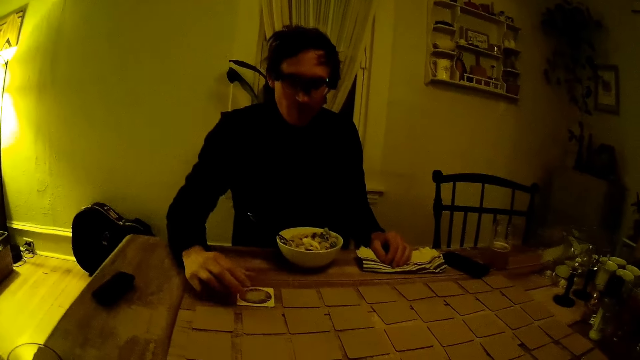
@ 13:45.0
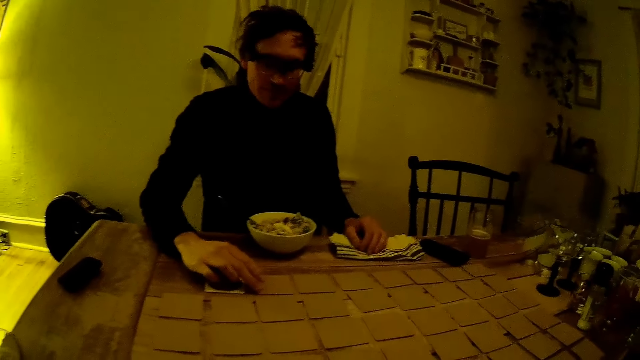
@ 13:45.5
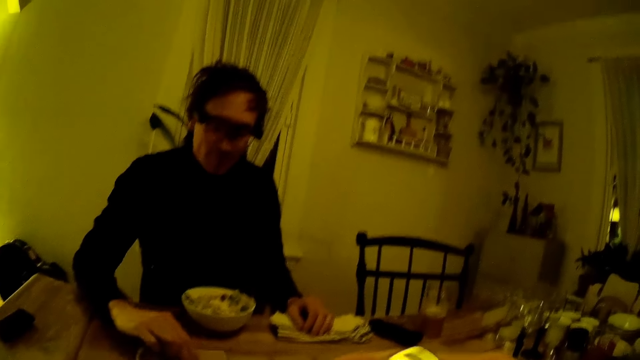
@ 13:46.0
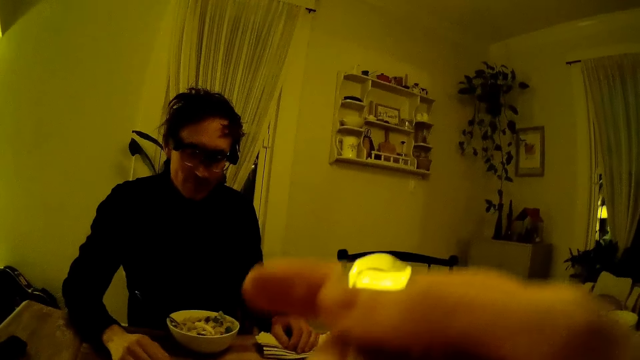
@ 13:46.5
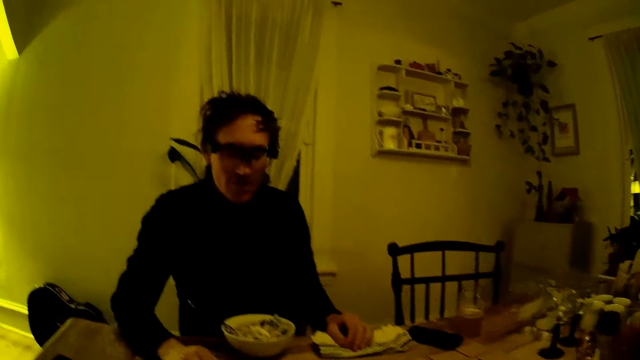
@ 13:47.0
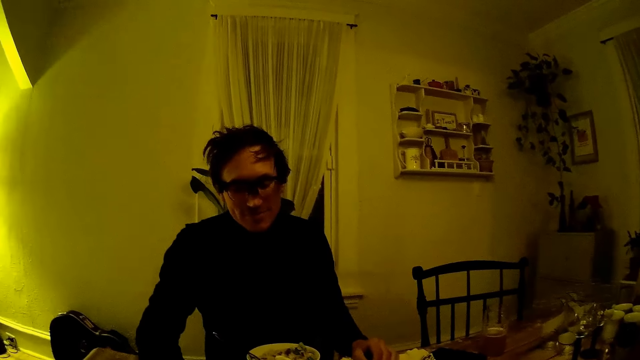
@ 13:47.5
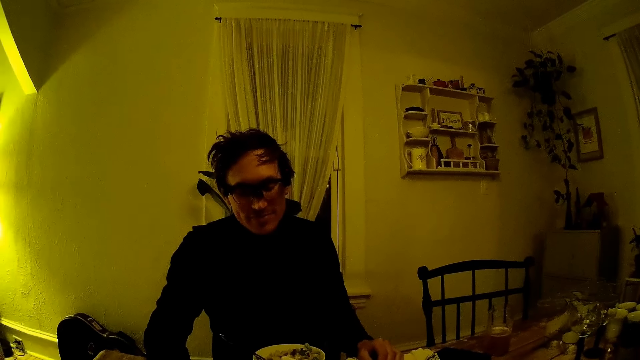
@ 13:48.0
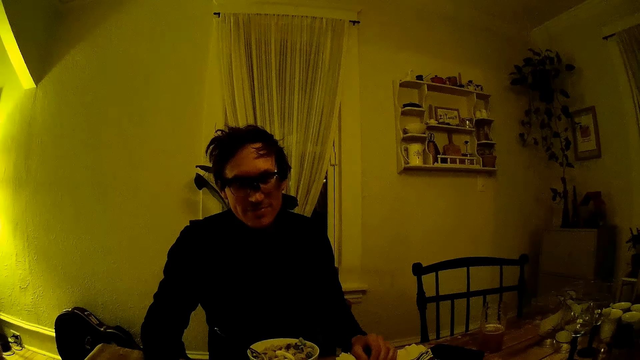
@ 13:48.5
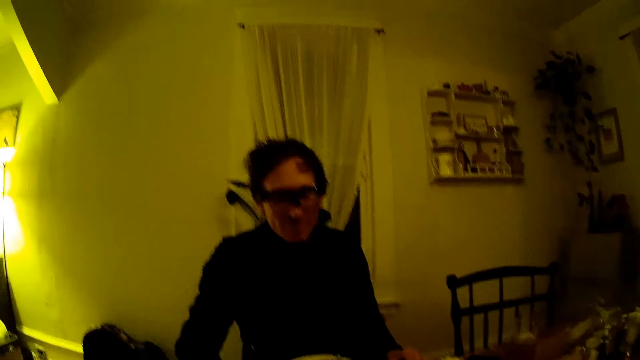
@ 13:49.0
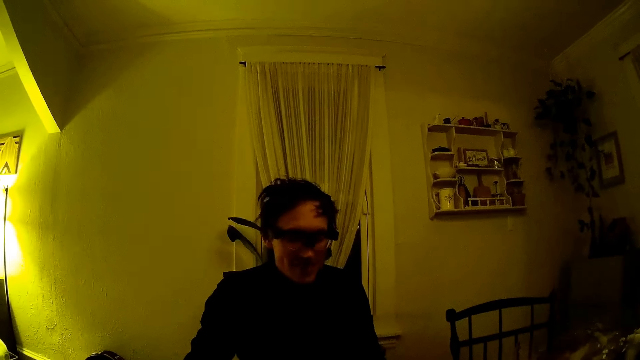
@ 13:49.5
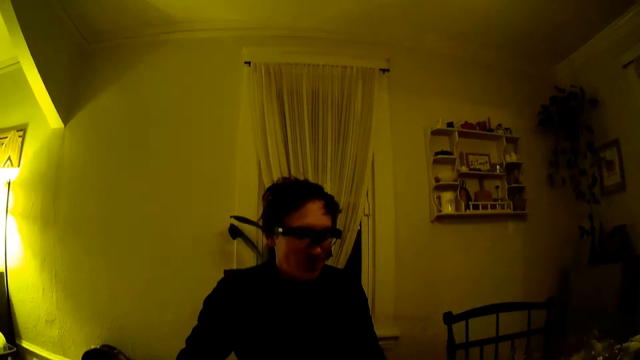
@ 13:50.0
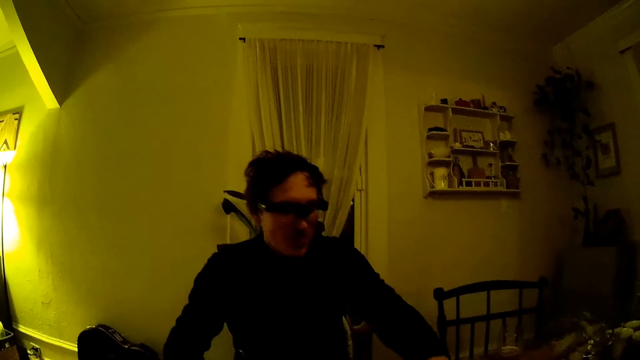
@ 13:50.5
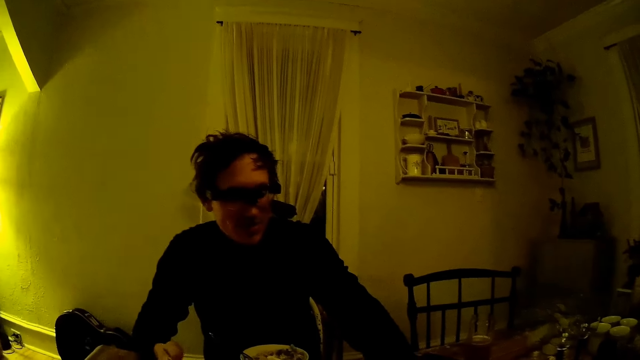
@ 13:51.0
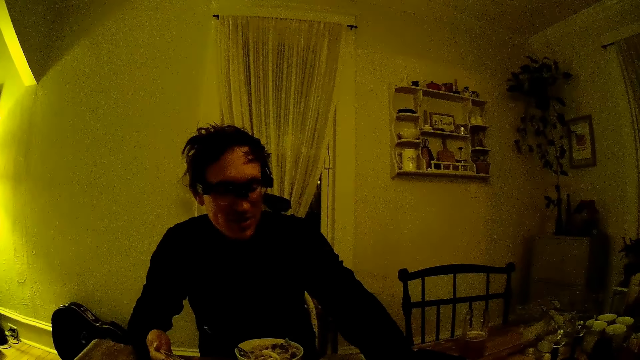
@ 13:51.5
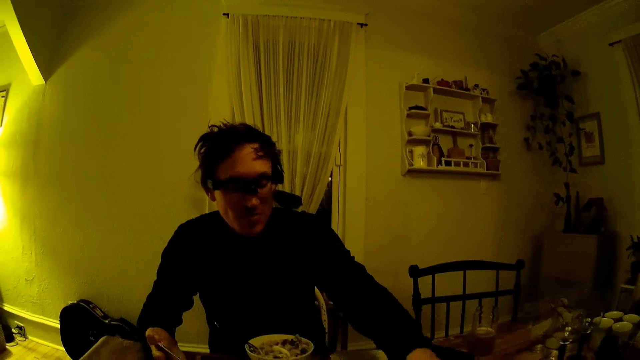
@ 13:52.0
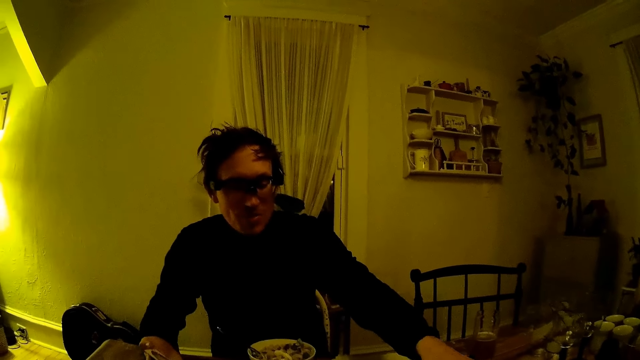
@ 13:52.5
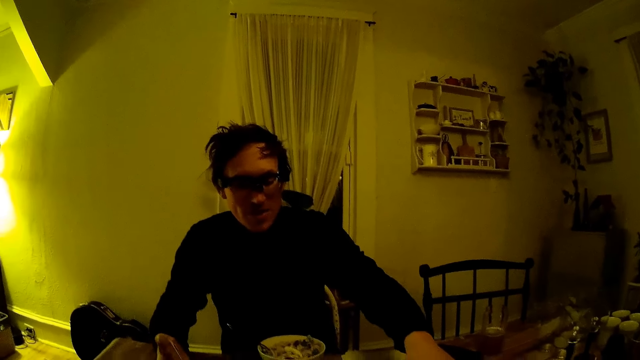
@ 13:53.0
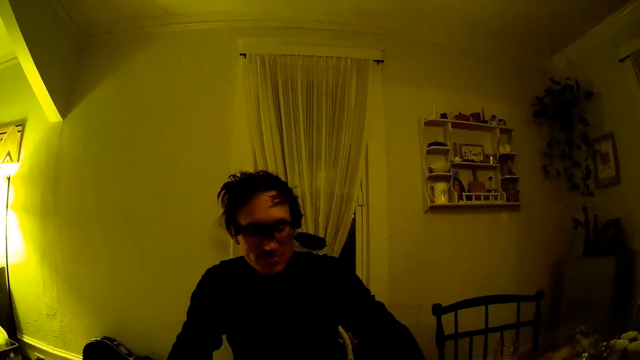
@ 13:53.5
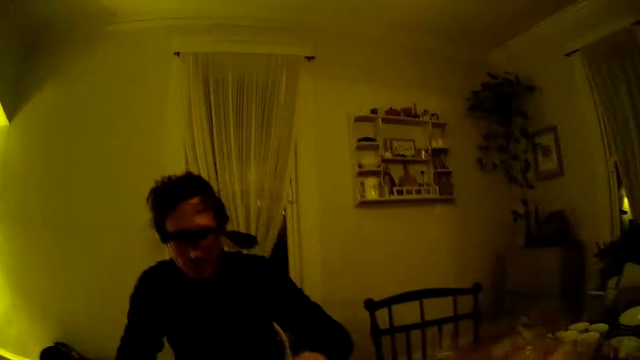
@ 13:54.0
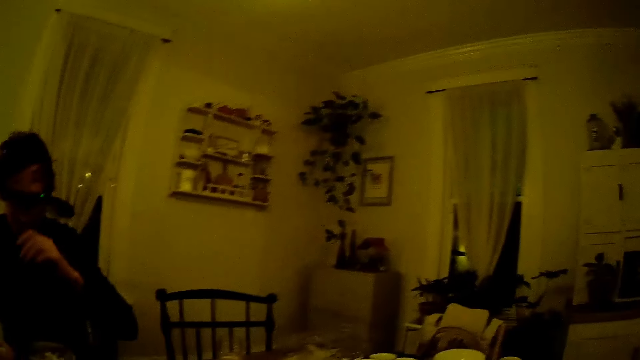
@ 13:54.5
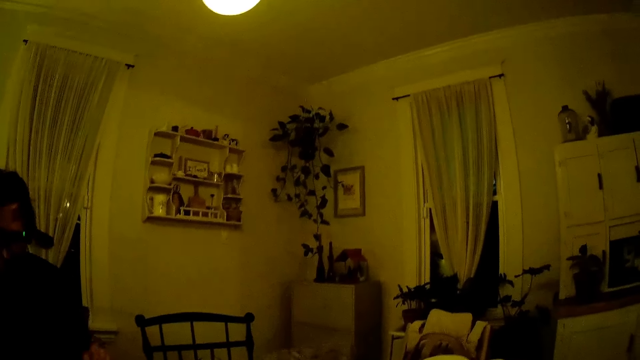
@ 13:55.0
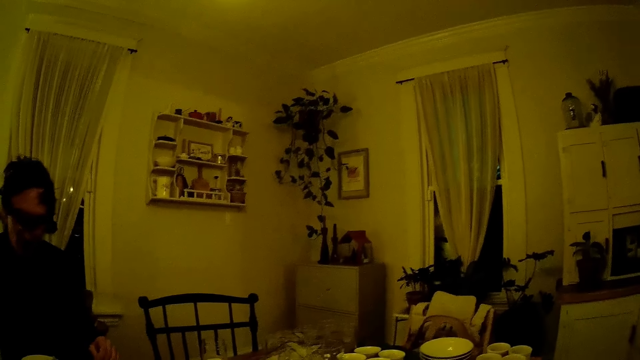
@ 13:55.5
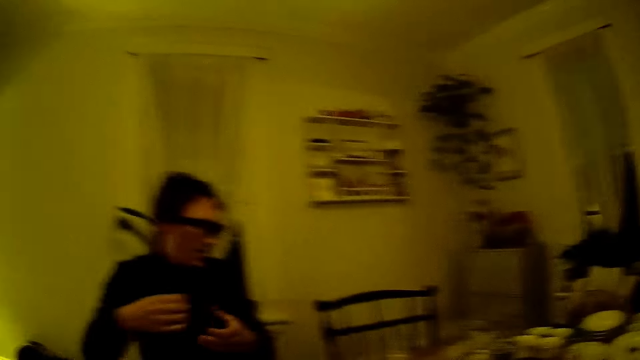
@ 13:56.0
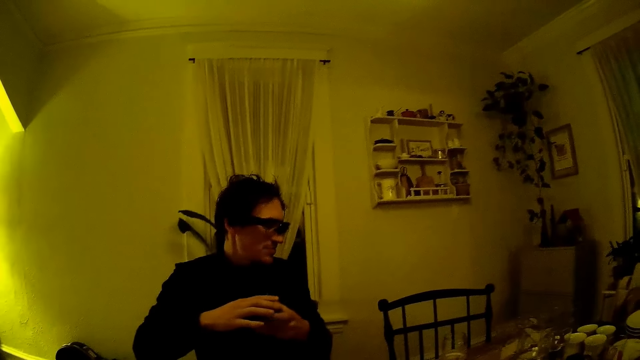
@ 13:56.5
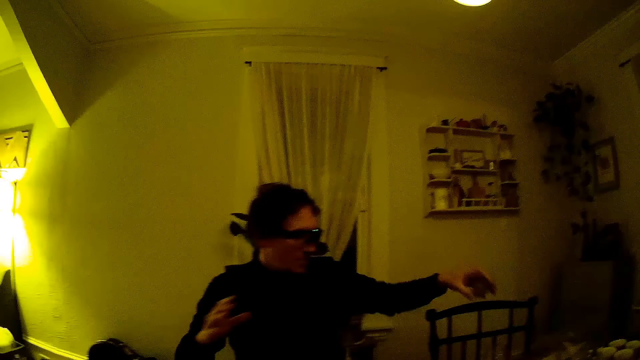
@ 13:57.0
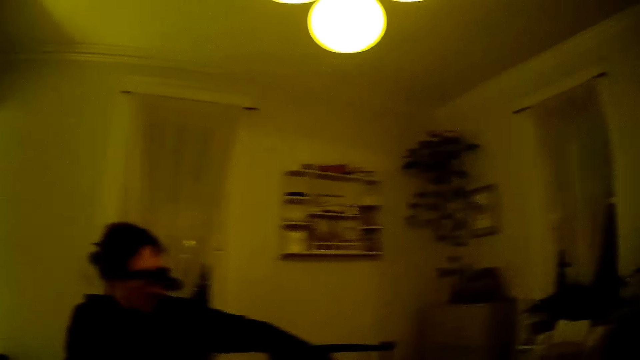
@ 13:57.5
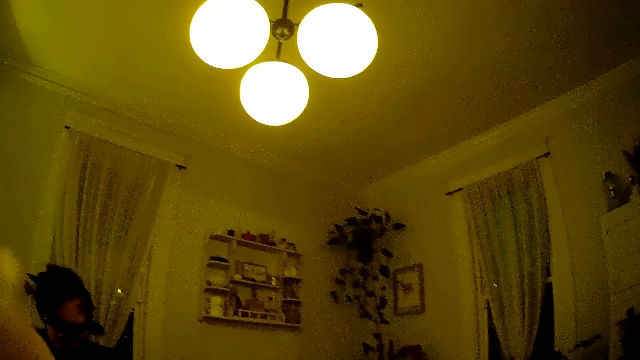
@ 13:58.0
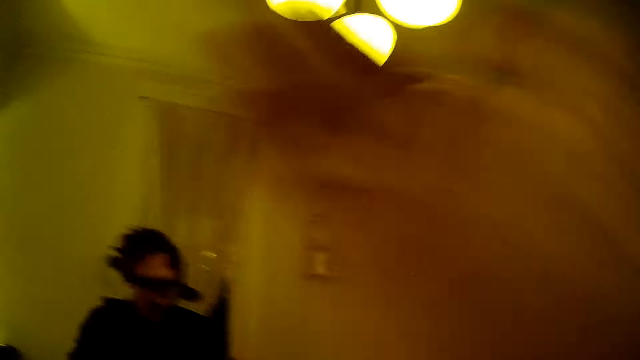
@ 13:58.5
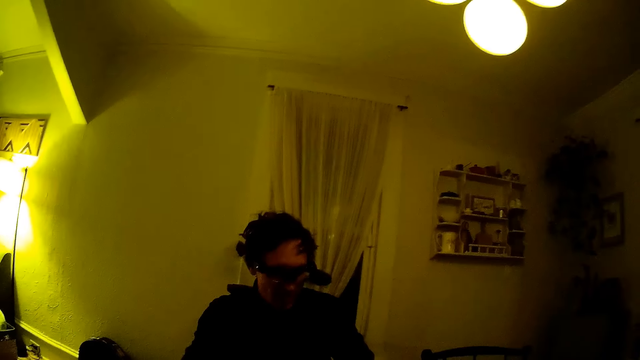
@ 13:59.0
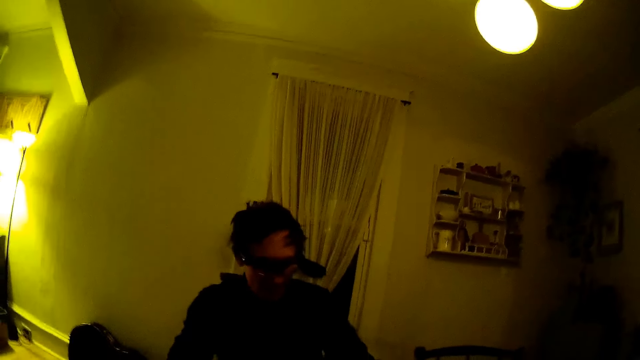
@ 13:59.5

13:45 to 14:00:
The man opens a card on the table with his right hand. The camera wearer lifts a spoon with her right hand. She eats the food with the spoon. The man speaks to the camera wearer and touches the table. The camera wearer speaks to the man. The man touches his face, picks up something, passes the card from his right hand to his left hand, and feeds the dog. The camera wearer moves a hand.

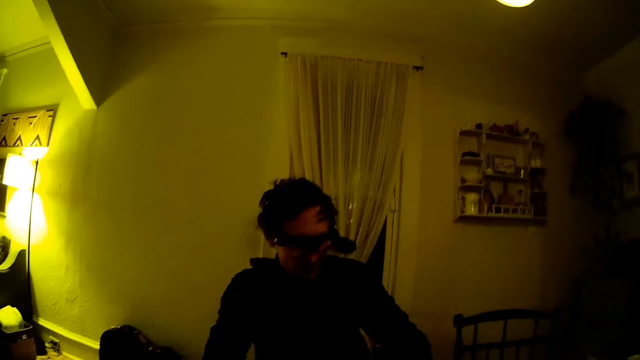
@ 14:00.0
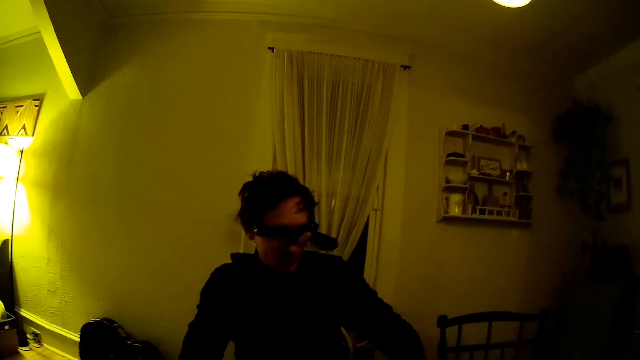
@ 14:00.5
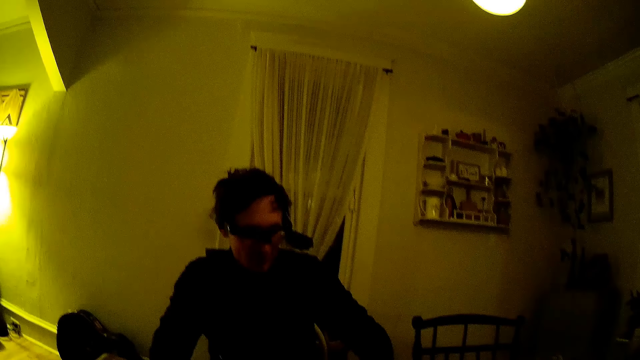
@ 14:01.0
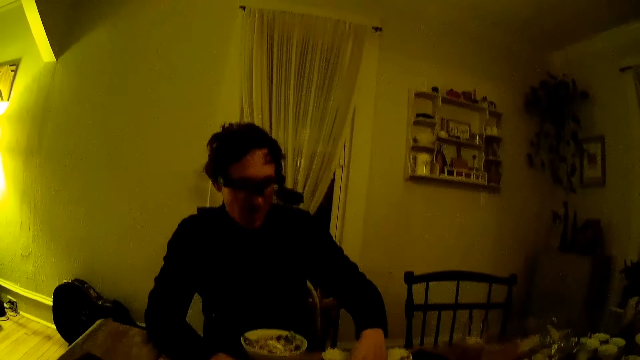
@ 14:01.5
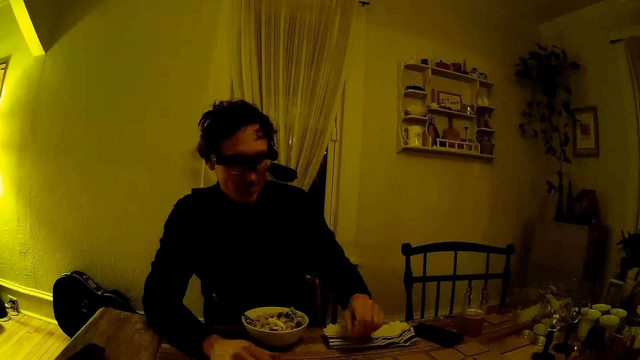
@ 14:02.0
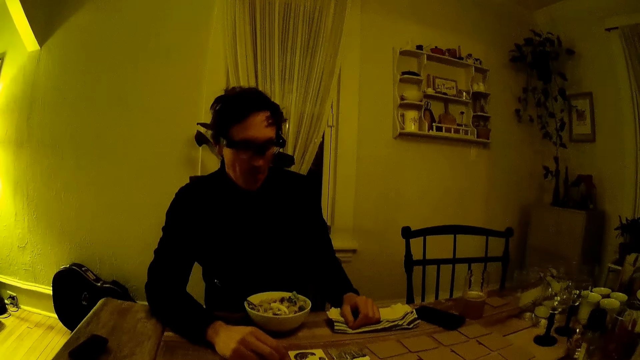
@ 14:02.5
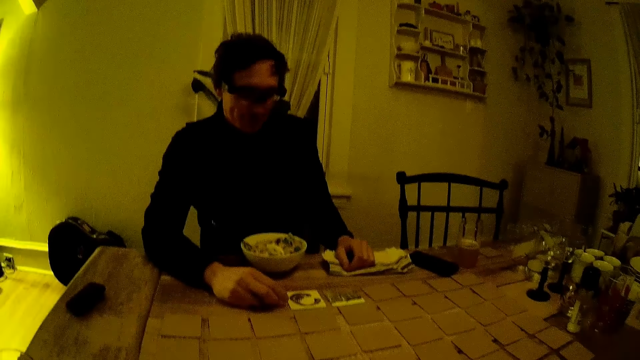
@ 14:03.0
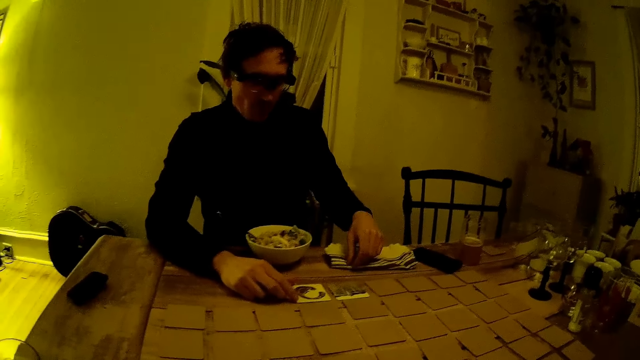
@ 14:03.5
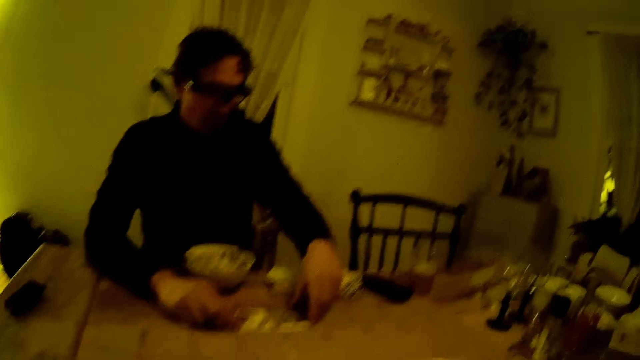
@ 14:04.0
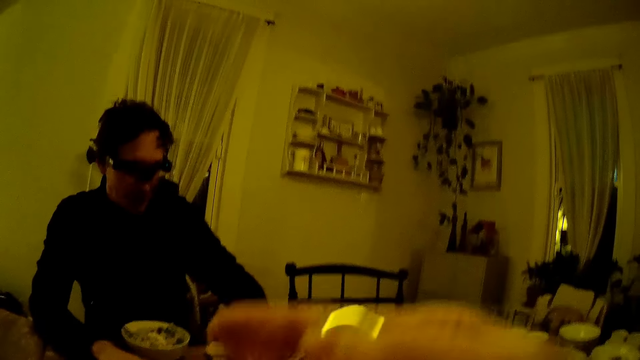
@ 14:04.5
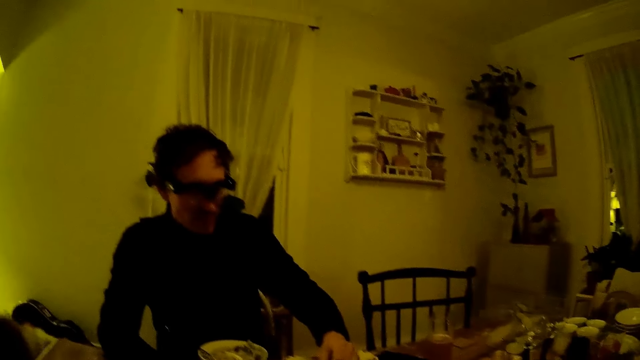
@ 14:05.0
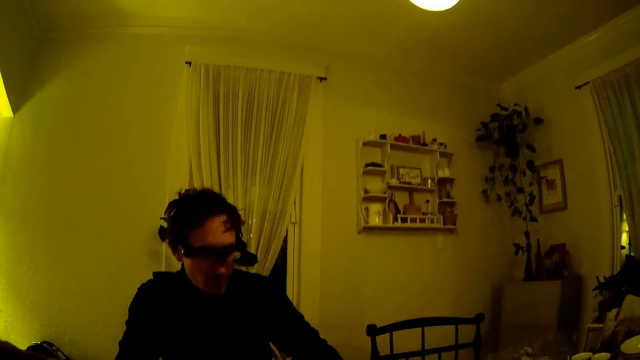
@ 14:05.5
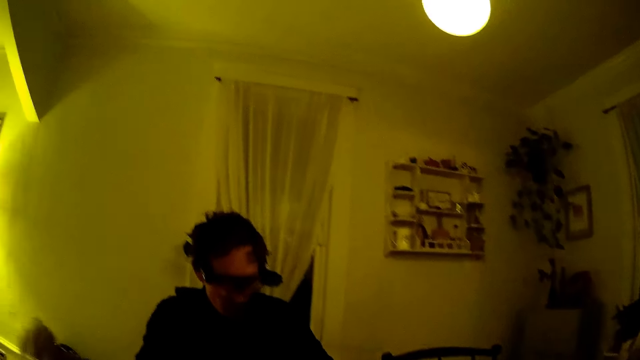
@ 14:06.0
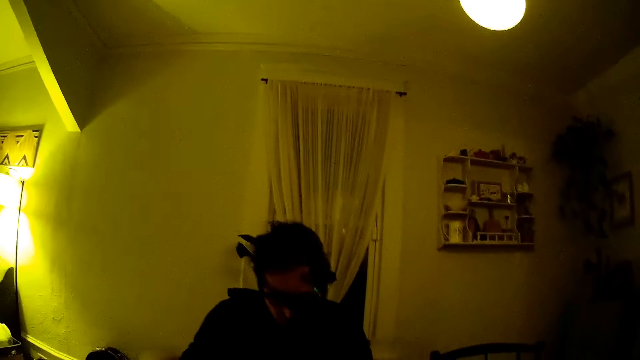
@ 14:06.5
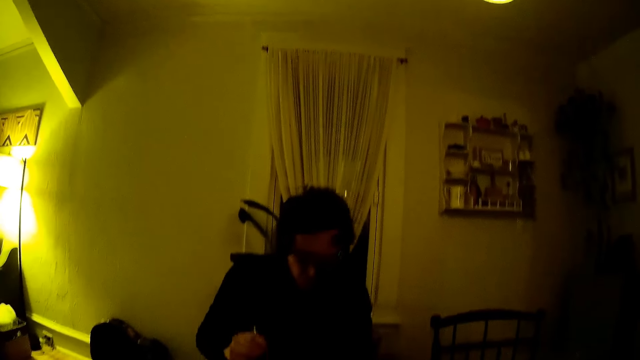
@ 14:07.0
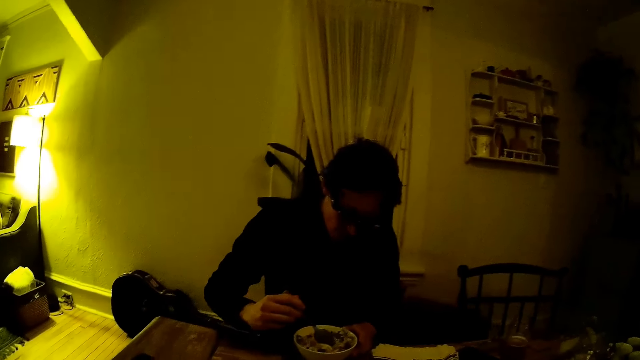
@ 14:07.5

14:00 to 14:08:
A person touches the cards on the table. The camera wearer lifts the spoon with her right hand. She eats the food with the spoon.
